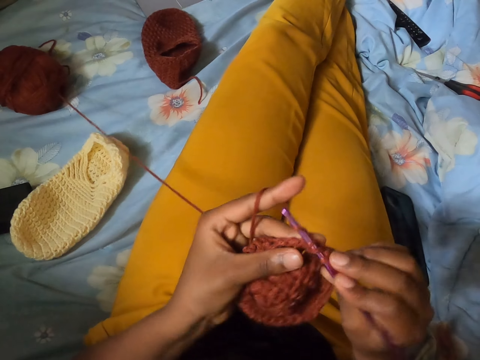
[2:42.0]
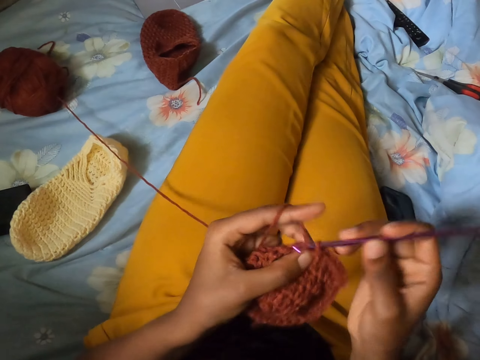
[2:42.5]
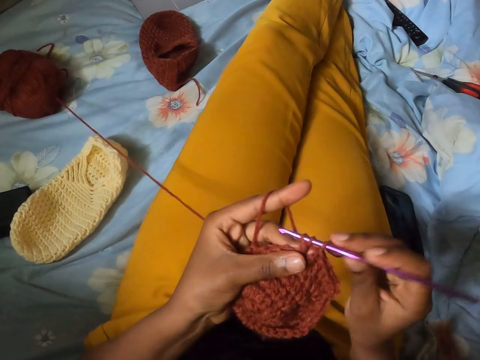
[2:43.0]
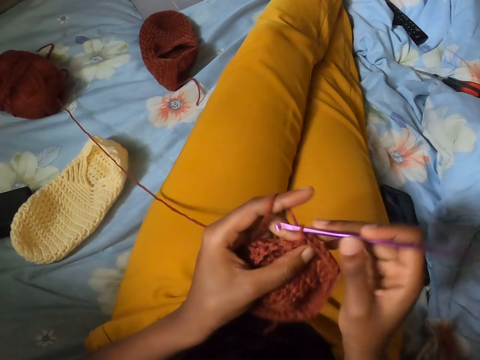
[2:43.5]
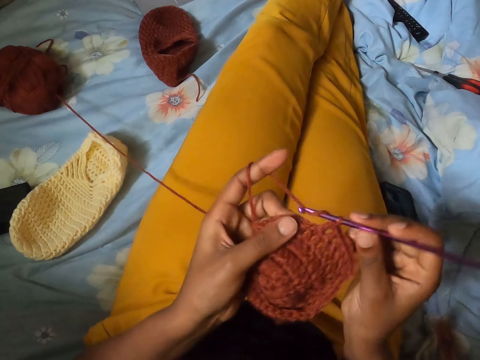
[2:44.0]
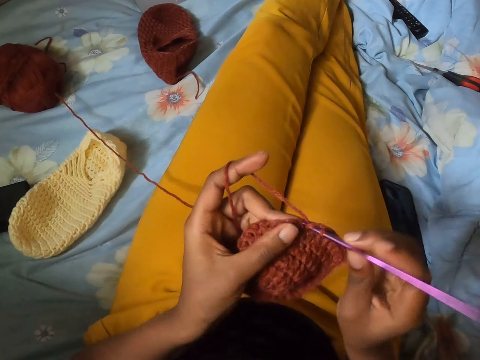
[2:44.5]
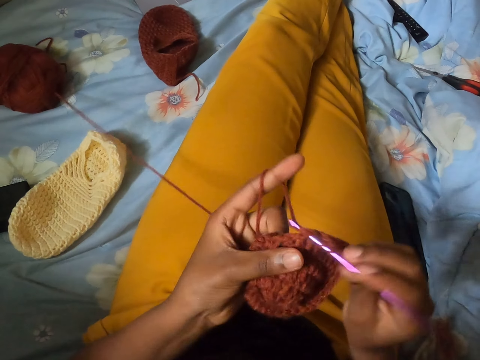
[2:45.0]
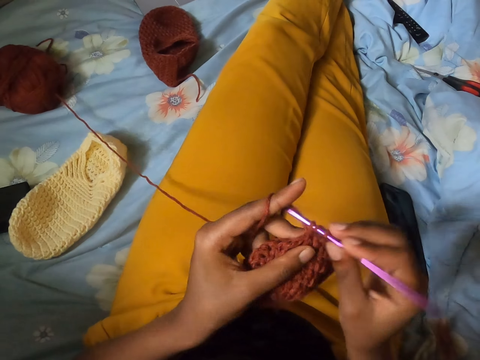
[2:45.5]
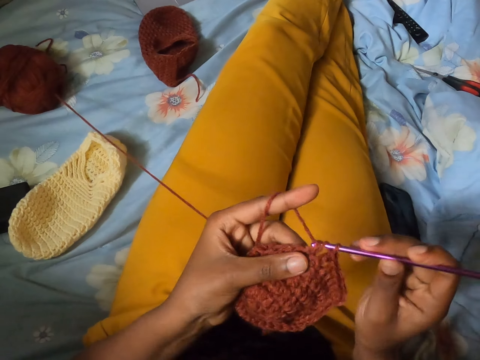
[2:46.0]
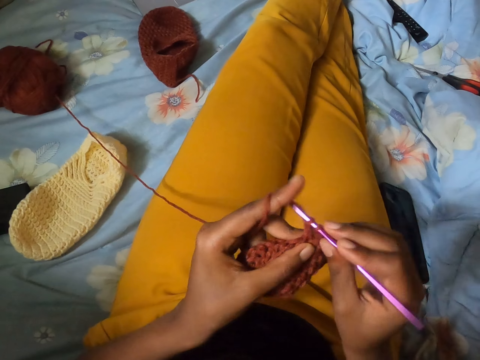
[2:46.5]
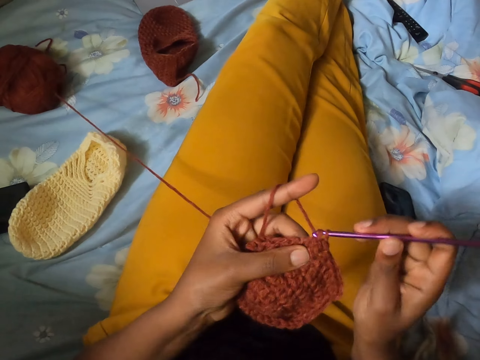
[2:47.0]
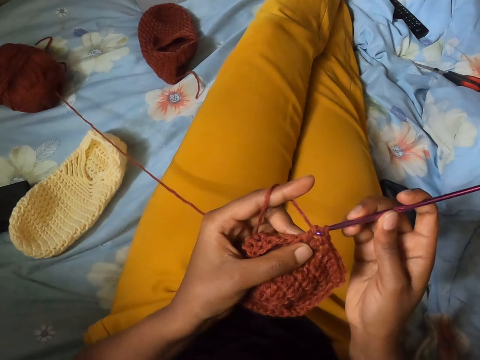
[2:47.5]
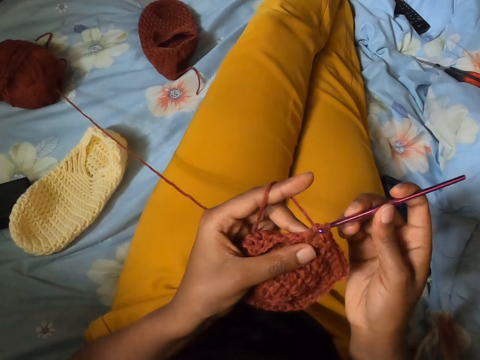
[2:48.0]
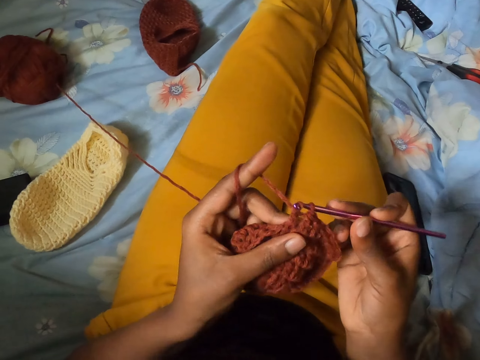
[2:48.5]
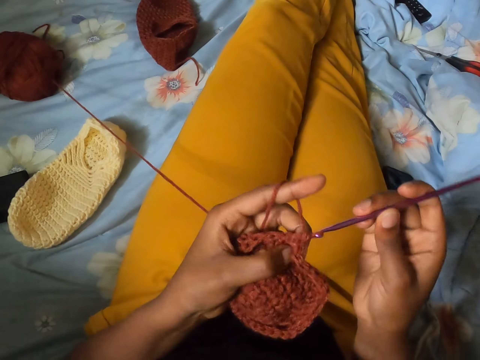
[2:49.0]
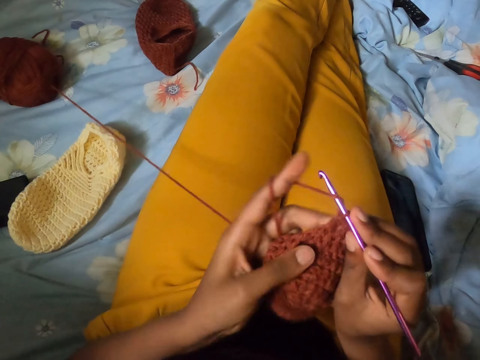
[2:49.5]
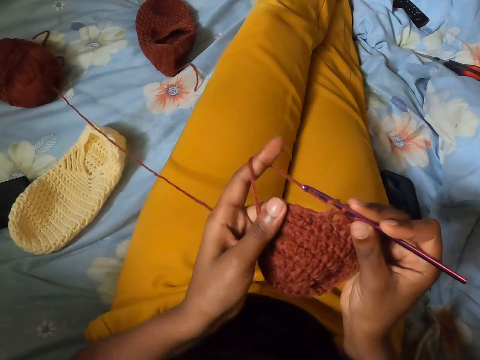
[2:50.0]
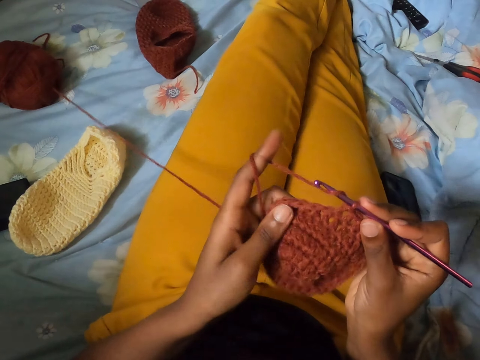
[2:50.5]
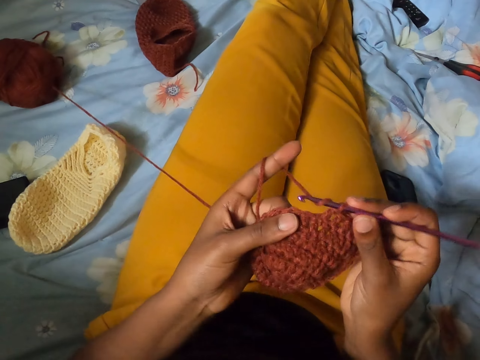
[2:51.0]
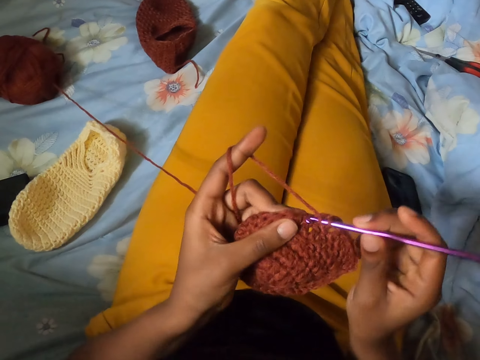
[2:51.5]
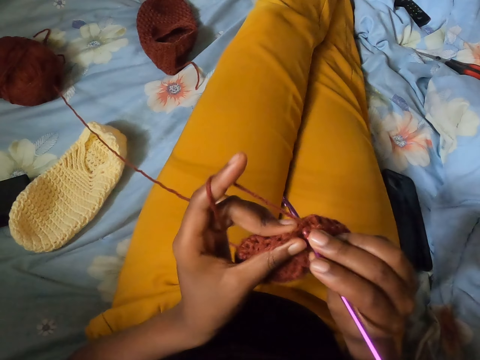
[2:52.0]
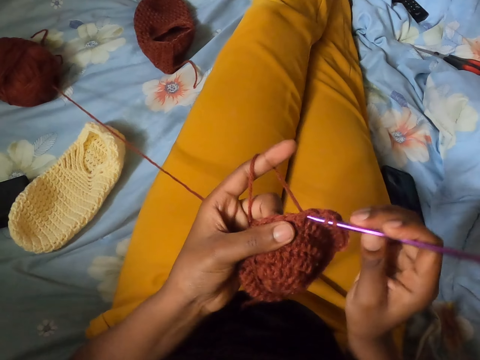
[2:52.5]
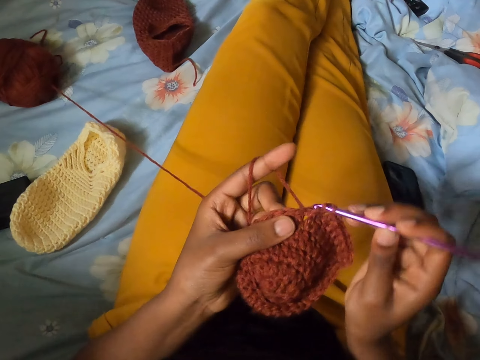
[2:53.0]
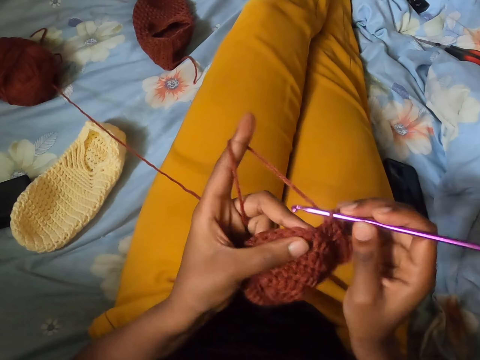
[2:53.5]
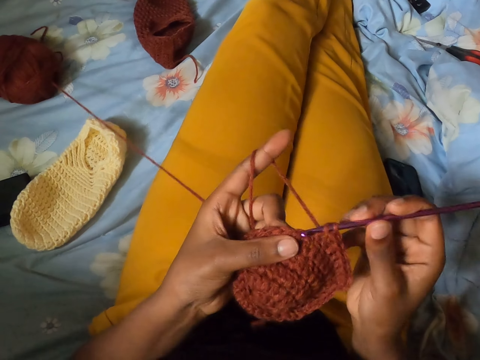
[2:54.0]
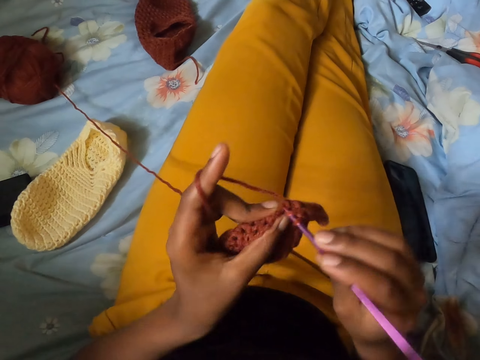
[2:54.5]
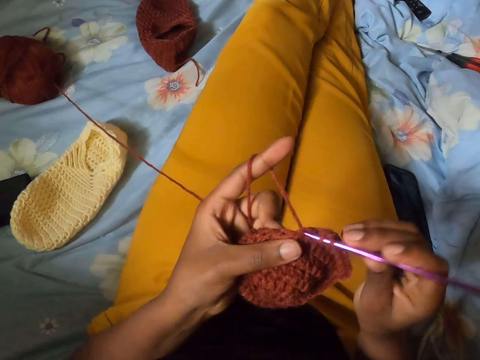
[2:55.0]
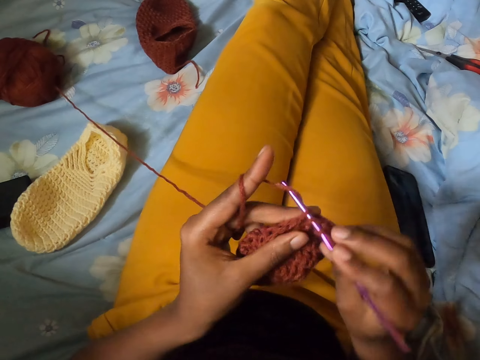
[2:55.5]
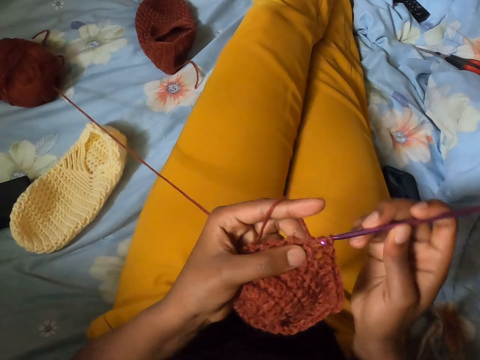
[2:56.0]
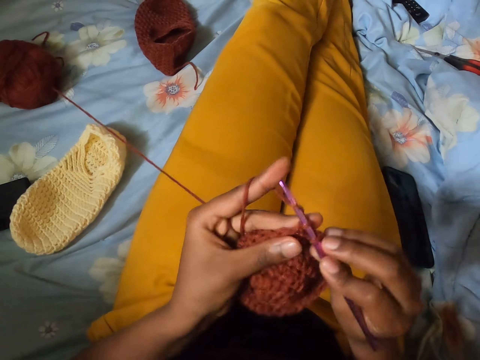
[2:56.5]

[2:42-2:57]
The camera wearer knits the cloth with the crochet hook. They knit the cloth with the crochet hook again.

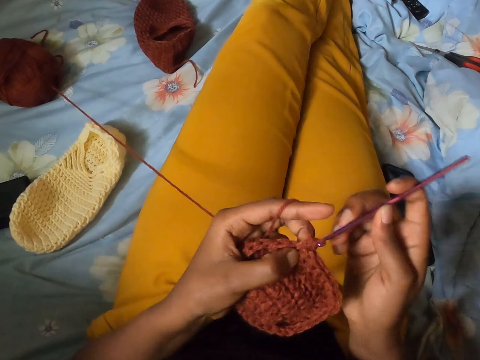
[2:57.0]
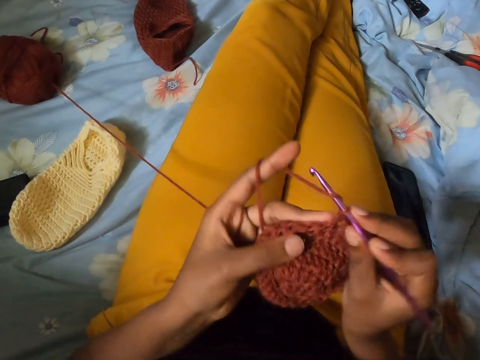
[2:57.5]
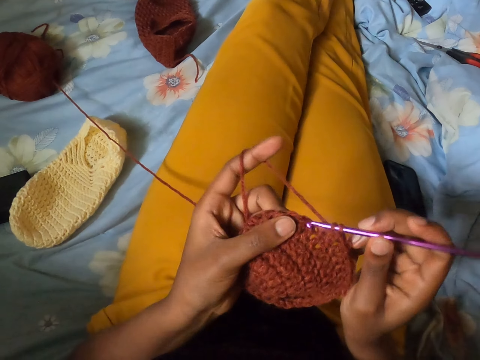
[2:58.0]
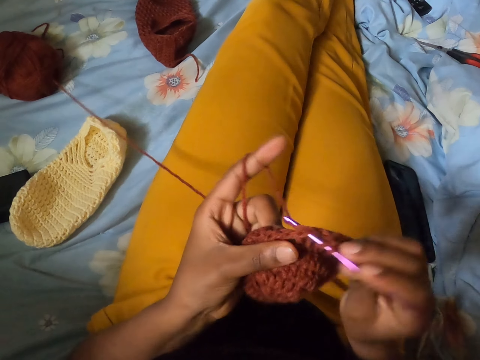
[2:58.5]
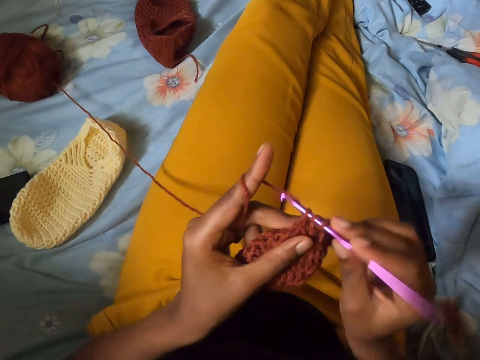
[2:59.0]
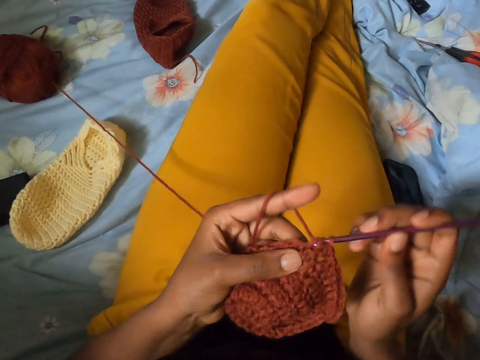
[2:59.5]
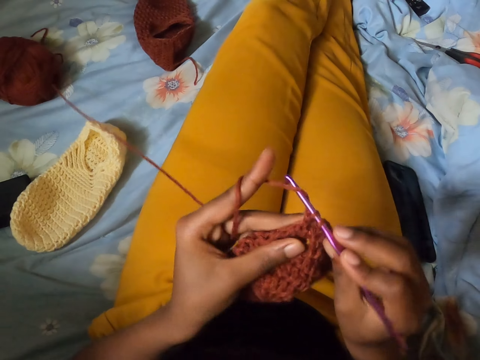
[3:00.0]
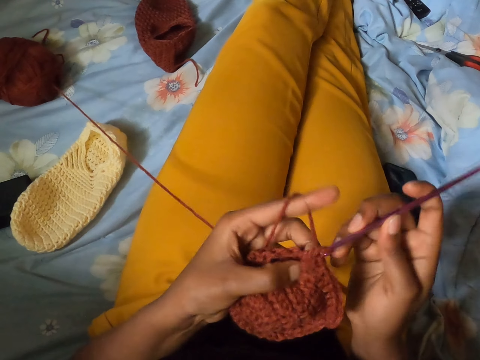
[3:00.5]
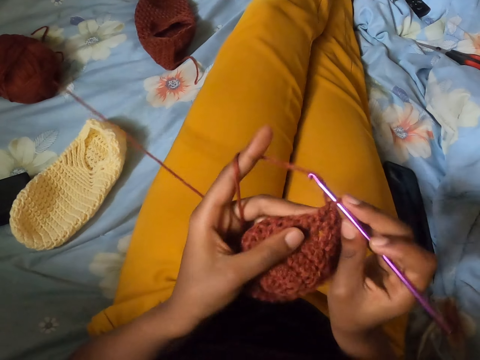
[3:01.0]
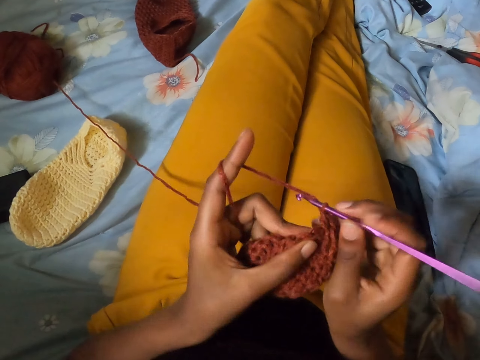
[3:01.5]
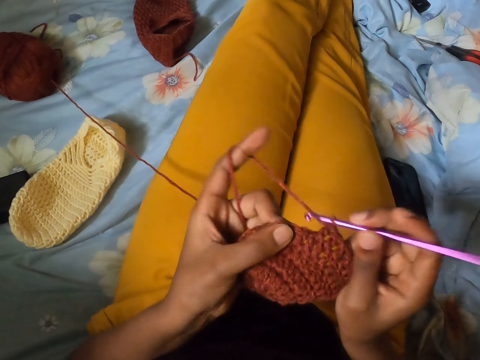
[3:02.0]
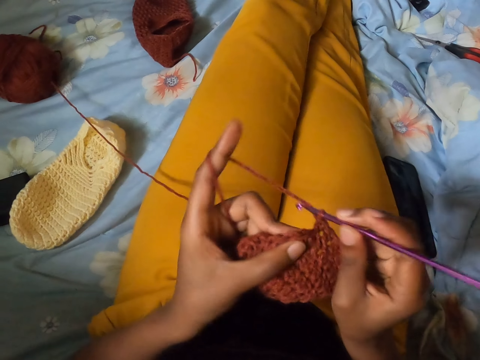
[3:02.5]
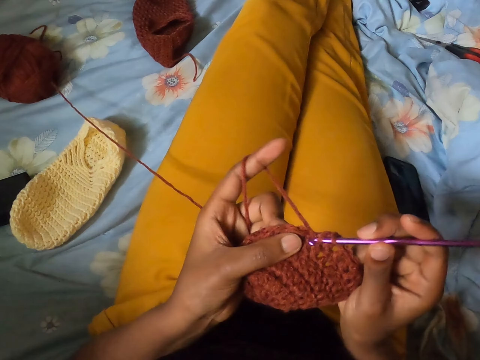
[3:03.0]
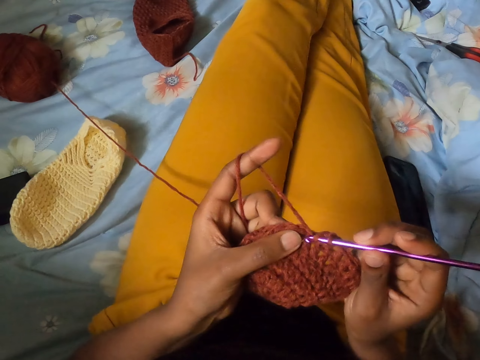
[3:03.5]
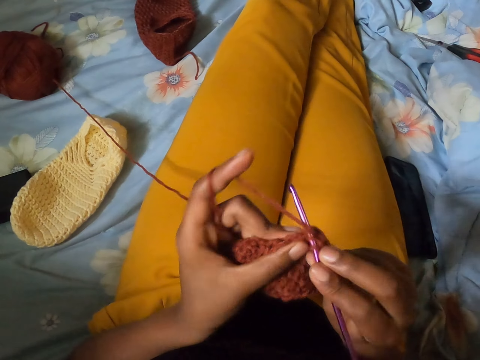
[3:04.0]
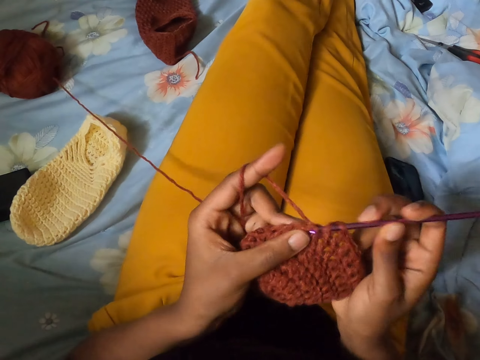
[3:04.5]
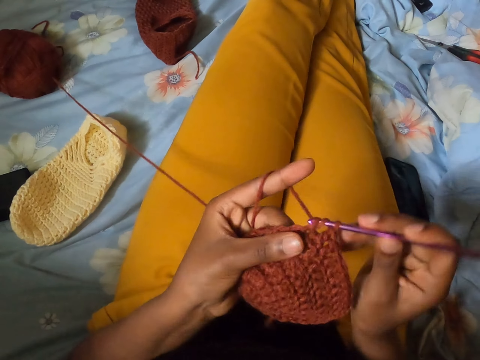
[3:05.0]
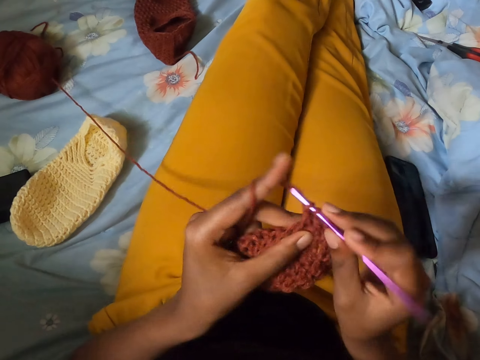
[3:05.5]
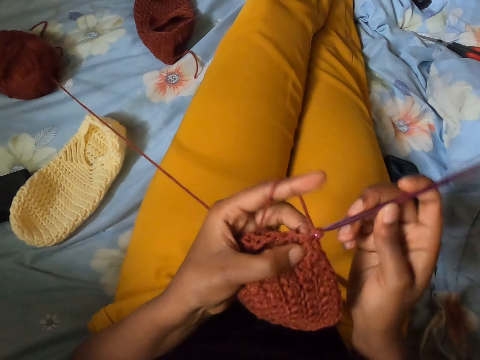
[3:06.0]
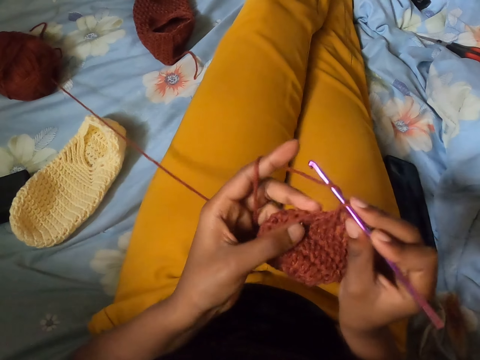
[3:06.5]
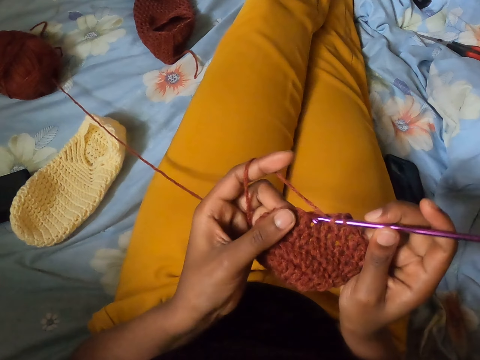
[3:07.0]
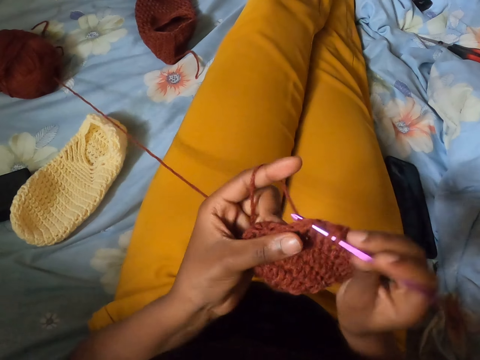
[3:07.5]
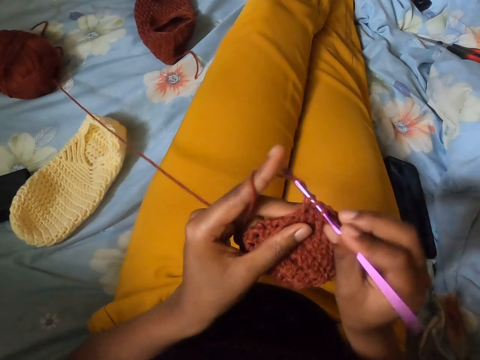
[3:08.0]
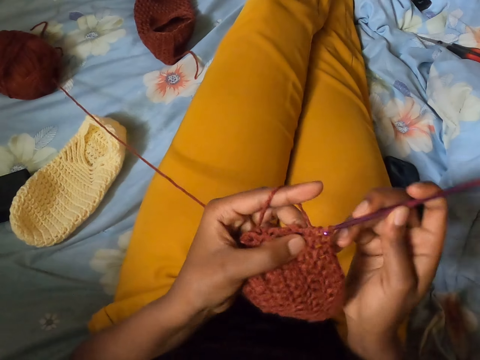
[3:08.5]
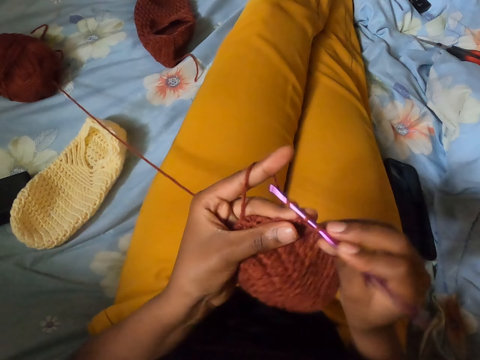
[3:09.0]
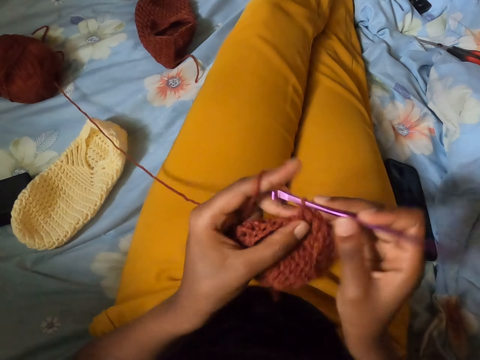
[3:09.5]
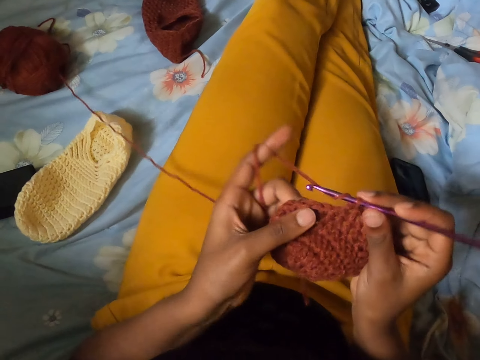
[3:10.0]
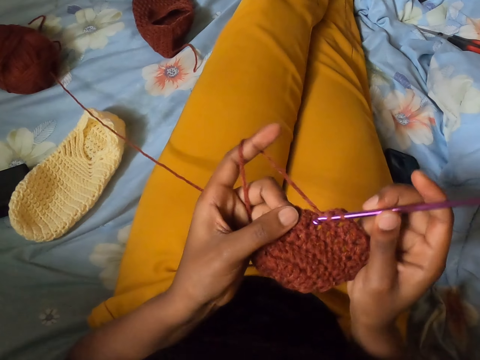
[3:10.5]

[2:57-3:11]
The camera wearer knits the cloth with the crochet hook. They knit the cloth with the crochet hook again.
